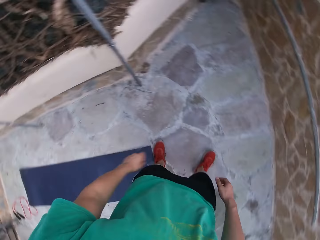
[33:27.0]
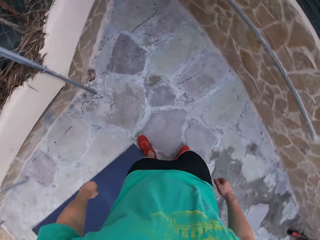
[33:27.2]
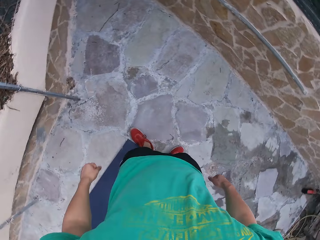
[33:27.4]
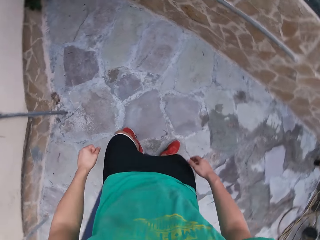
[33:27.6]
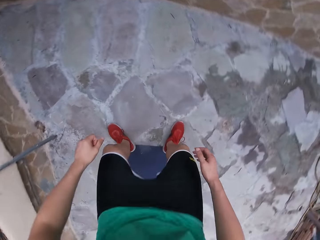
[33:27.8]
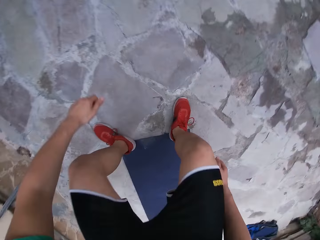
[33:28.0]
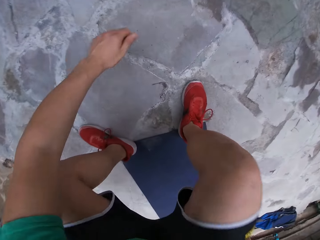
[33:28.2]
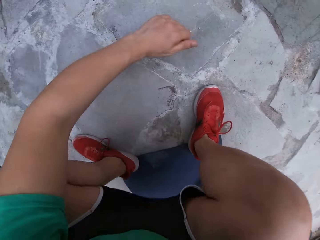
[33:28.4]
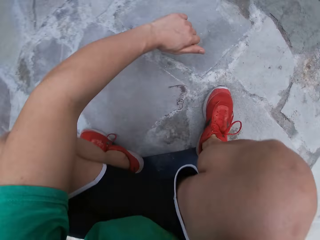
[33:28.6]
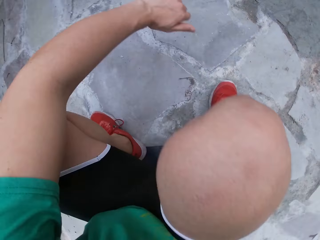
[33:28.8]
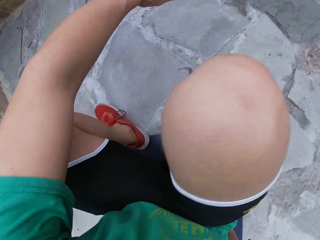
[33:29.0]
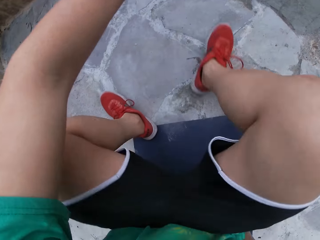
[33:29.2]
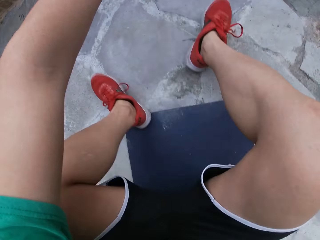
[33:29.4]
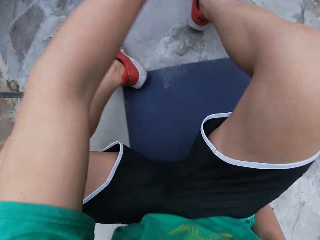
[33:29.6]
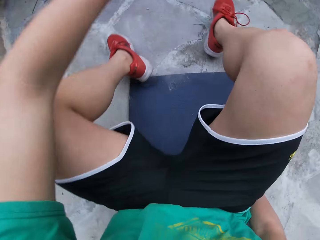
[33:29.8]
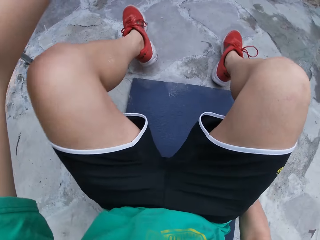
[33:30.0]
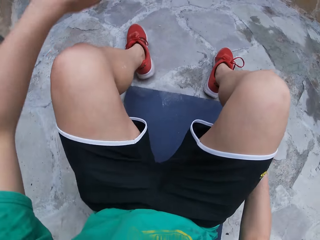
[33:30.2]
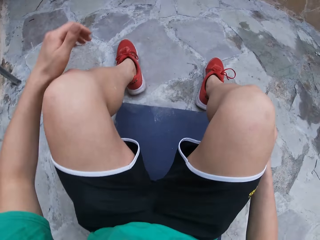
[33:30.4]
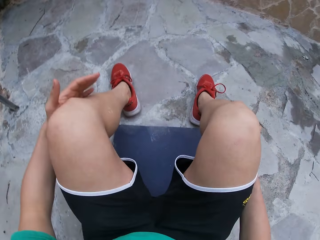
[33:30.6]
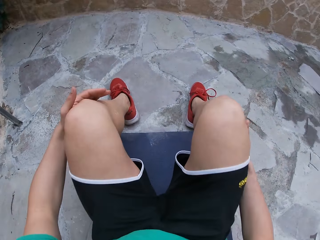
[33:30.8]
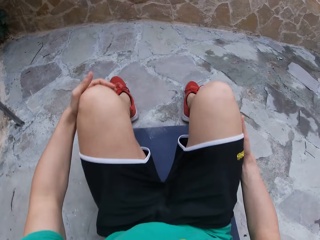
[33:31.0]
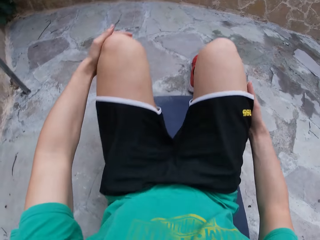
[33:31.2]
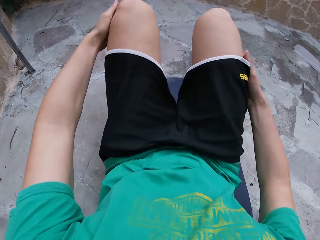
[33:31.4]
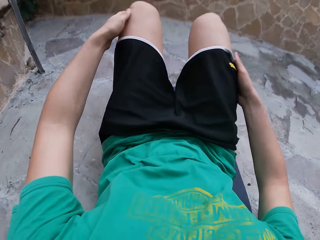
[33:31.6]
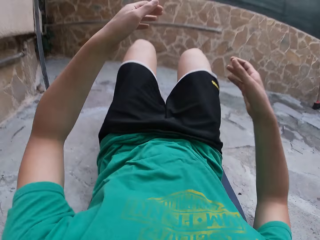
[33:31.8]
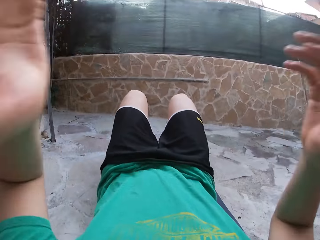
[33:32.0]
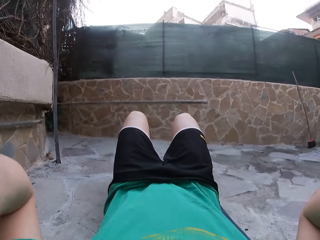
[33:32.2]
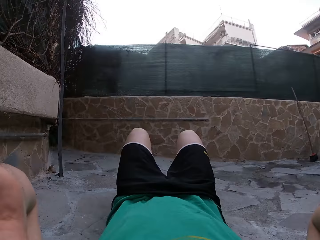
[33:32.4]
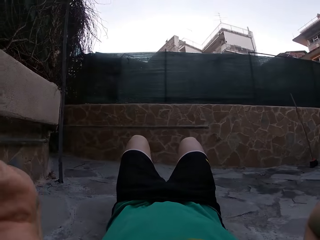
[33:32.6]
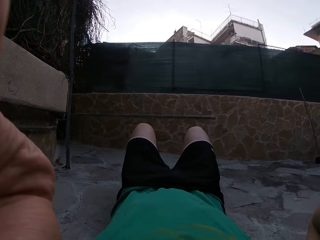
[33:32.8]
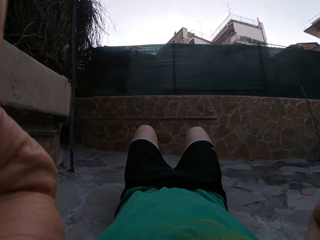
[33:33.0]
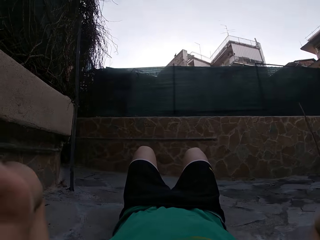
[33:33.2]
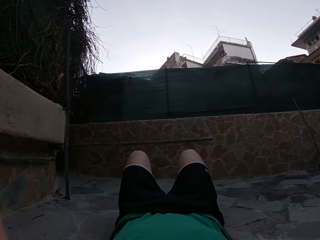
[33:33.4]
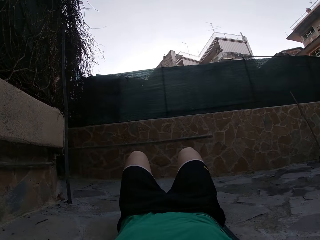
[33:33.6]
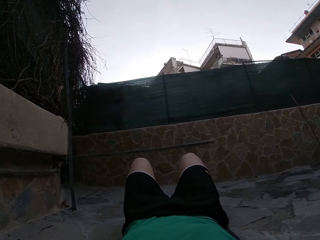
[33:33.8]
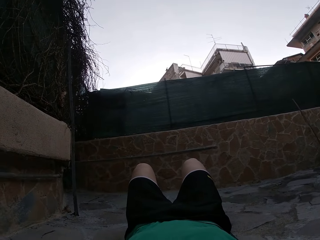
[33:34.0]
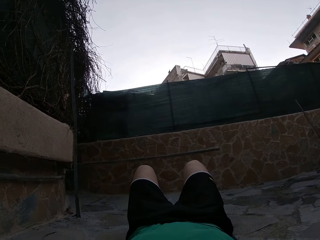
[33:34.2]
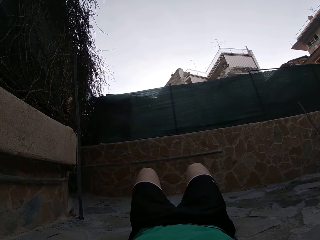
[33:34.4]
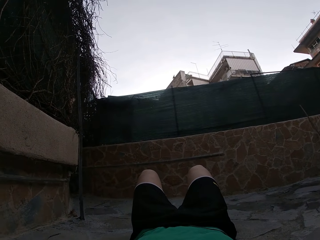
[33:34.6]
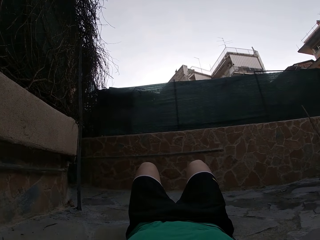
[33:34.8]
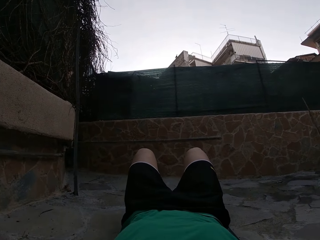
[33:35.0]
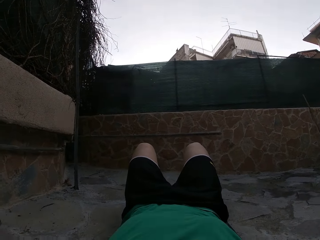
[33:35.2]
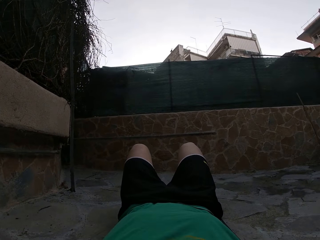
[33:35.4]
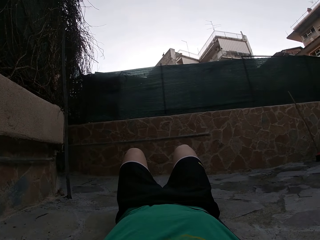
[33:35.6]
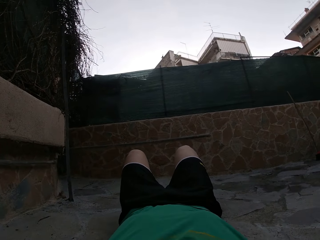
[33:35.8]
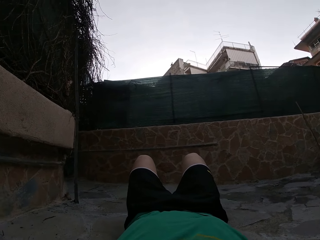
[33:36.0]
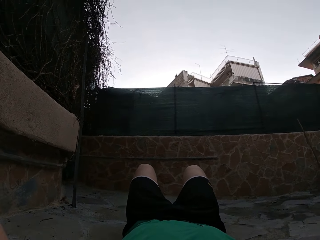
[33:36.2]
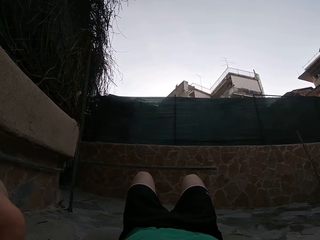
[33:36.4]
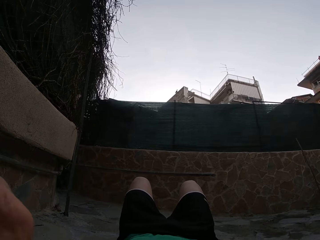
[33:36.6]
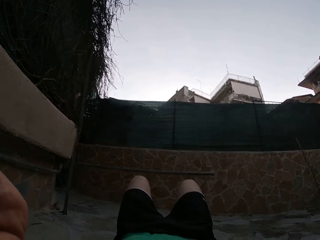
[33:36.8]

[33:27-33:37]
The camera wearer sits on the mat. They lie on the mat. They adjust the camera.

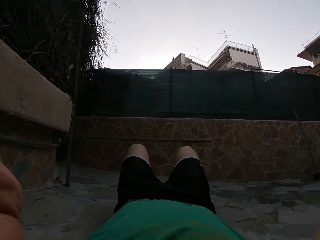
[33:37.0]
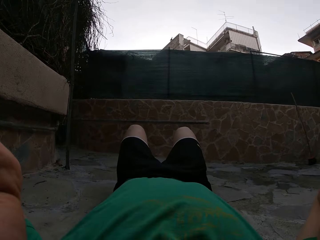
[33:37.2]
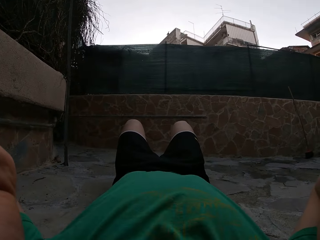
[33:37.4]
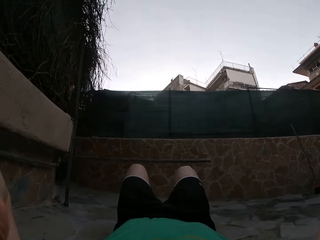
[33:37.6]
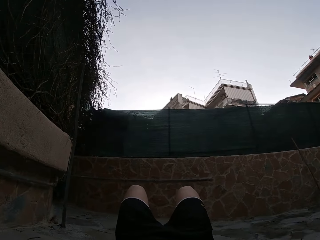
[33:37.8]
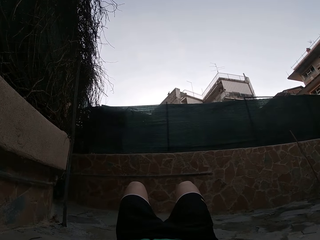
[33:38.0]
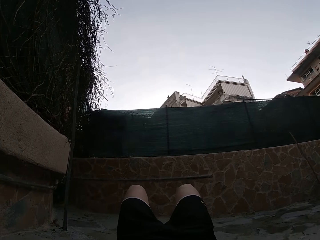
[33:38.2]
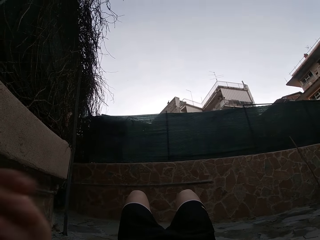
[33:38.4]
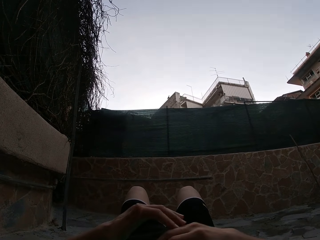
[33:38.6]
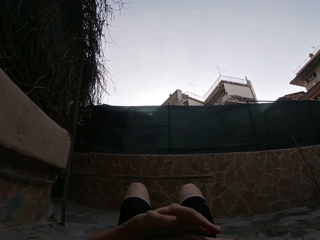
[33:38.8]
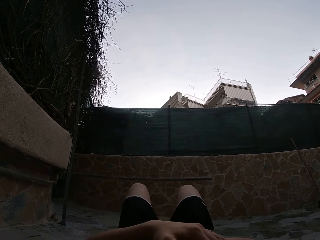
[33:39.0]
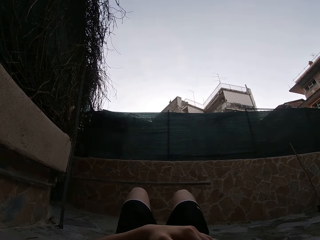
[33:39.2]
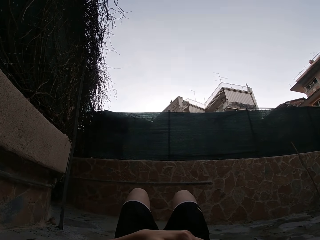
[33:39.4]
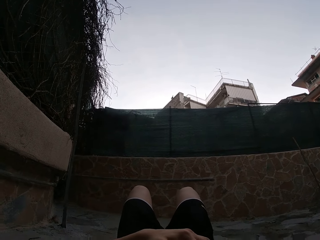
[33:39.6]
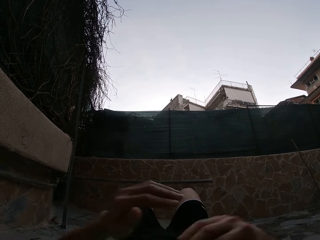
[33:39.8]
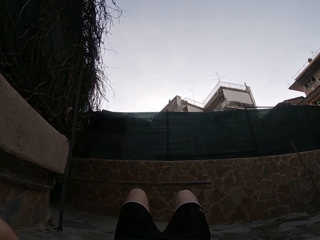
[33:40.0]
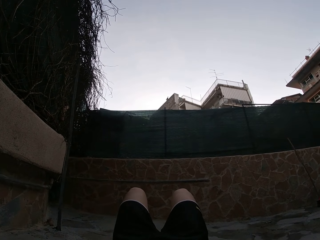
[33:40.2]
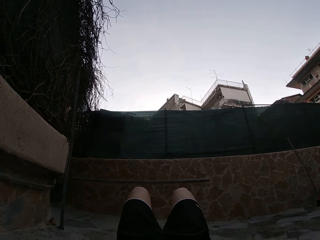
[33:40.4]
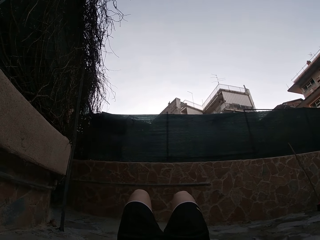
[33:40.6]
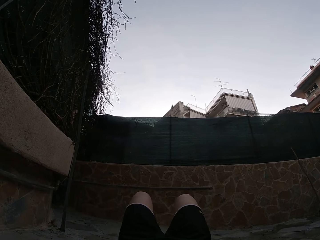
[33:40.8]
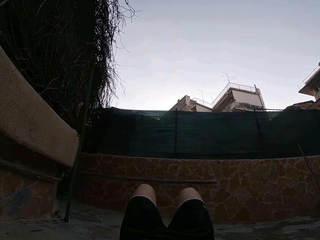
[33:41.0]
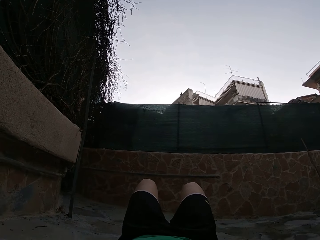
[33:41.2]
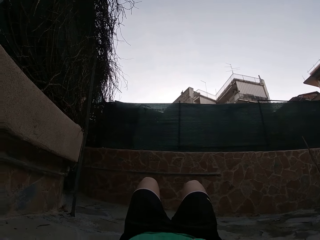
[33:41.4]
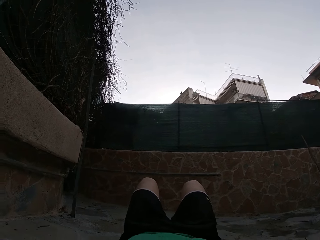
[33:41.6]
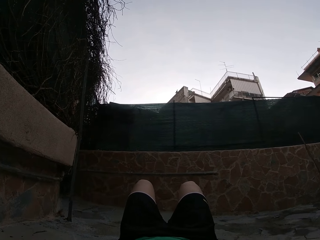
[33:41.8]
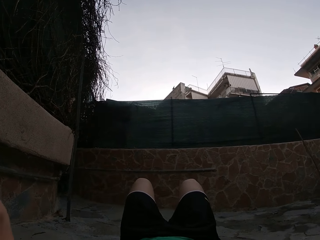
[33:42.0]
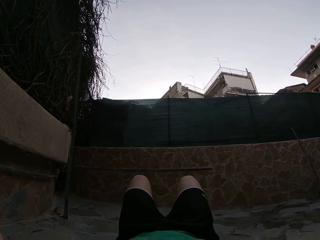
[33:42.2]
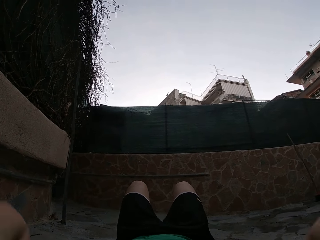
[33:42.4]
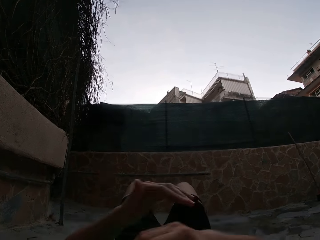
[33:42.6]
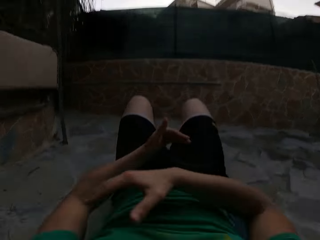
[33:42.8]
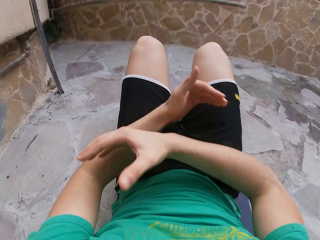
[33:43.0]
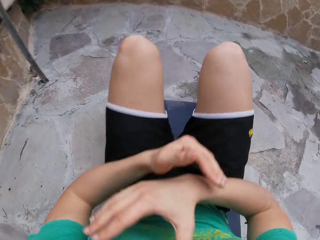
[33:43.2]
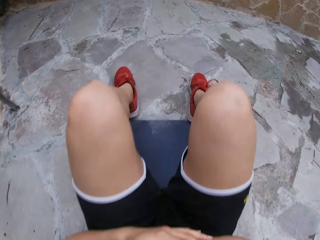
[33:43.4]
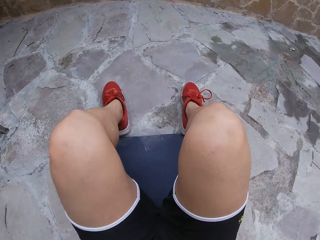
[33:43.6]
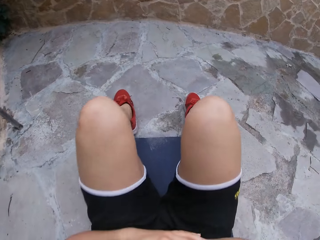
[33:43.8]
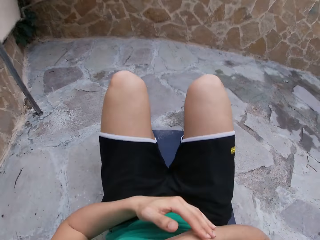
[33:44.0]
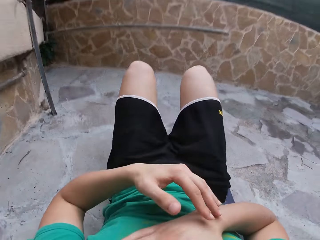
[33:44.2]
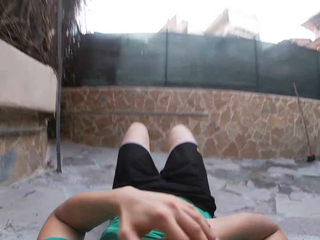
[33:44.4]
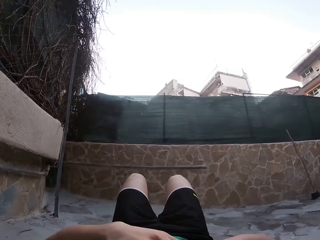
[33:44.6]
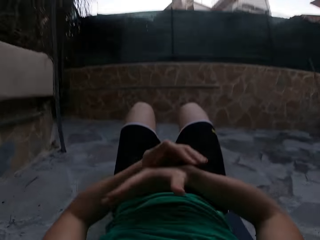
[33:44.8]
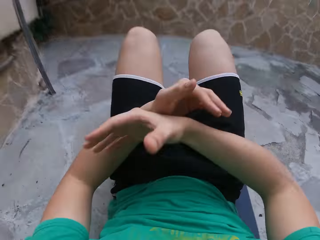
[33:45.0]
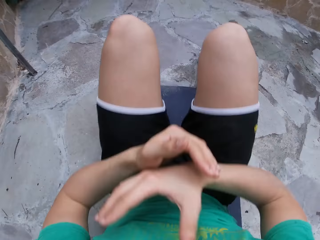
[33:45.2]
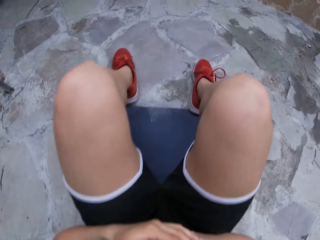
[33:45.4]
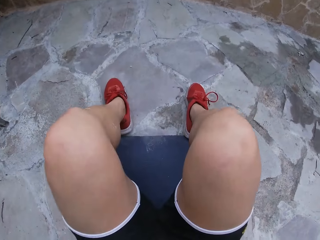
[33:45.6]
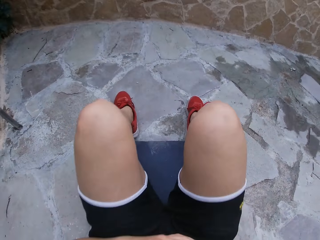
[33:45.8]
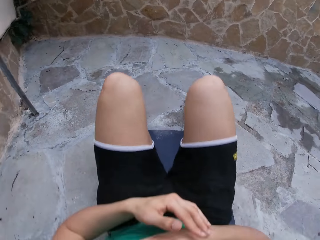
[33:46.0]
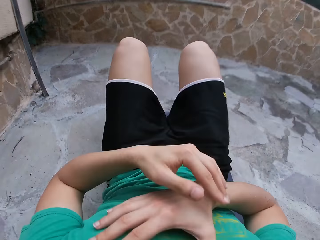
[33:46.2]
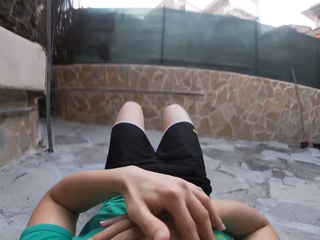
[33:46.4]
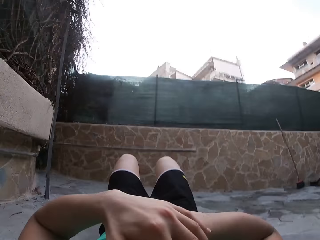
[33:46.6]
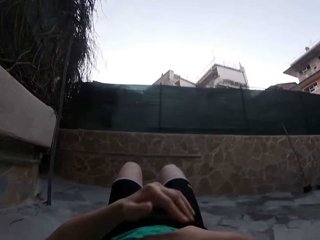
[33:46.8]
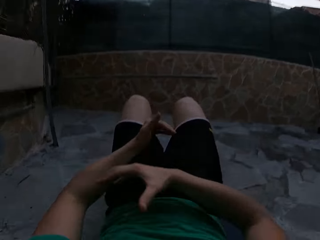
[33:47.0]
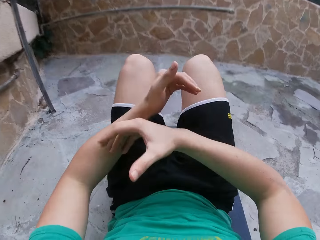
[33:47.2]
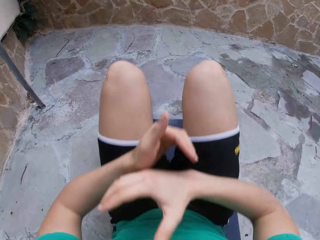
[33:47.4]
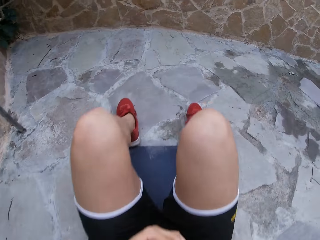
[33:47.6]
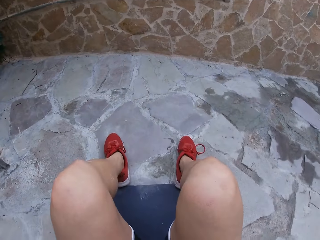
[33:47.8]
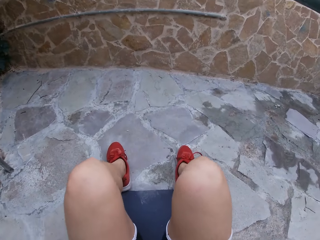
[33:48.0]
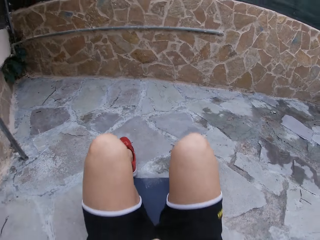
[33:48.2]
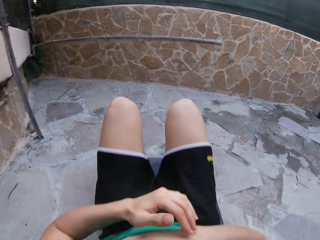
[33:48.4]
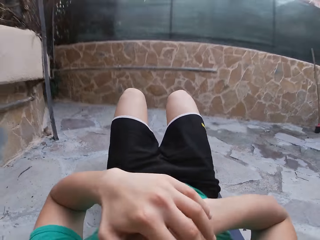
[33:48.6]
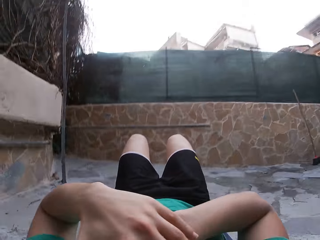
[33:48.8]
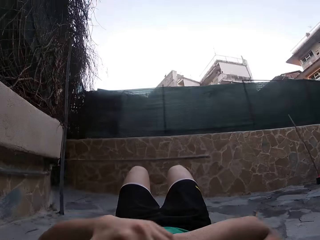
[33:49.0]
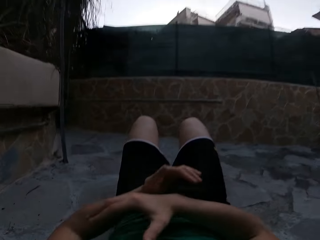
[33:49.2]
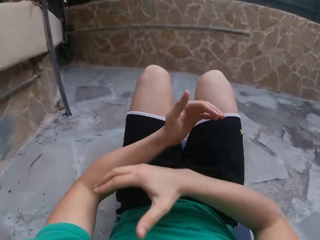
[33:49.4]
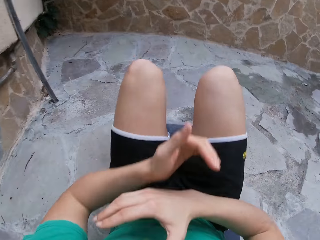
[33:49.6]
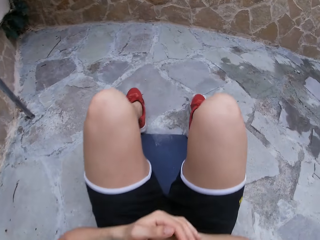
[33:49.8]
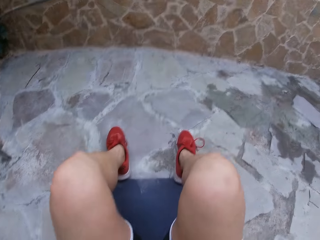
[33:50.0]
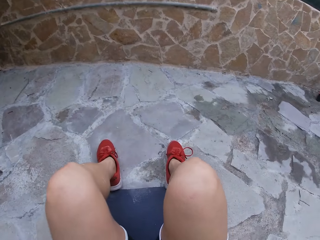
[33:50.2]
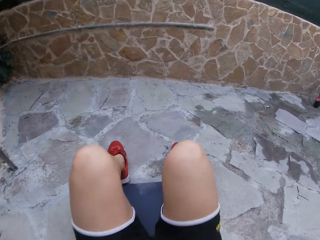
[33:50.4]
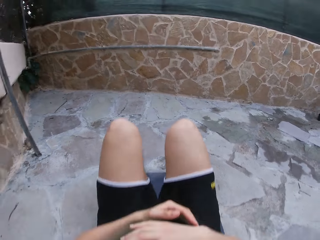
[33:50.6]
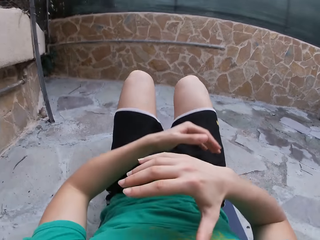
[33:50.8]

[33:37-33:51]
The camera wearer moves the hands. They adjust the camera. They lift the upper body. They lower the upper body. They lift the upper body. They lower the upper body. They lift the upper body. They lower the upper body. They lift the upper body. They lower the upper body.
